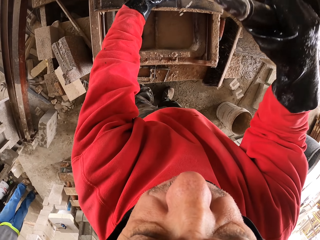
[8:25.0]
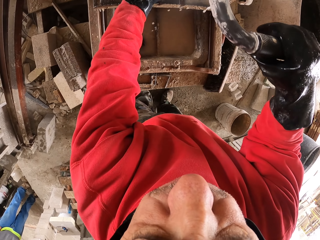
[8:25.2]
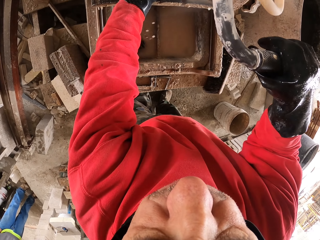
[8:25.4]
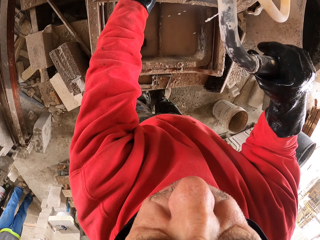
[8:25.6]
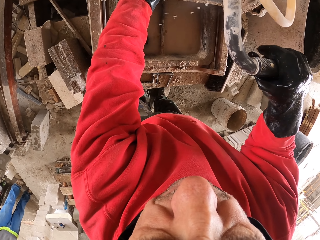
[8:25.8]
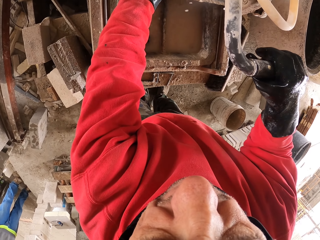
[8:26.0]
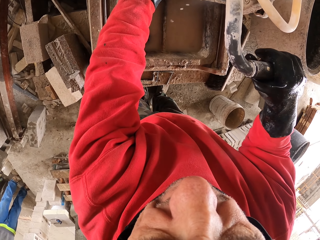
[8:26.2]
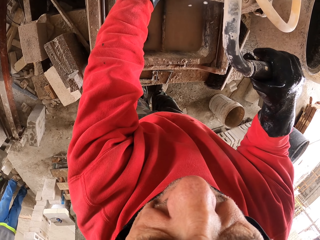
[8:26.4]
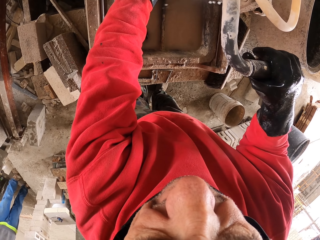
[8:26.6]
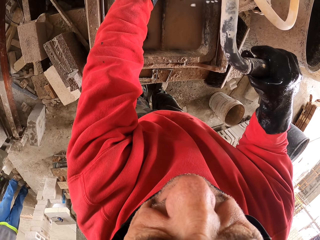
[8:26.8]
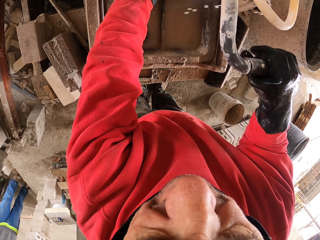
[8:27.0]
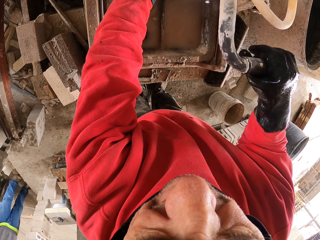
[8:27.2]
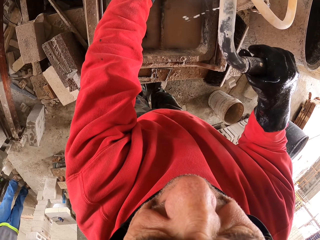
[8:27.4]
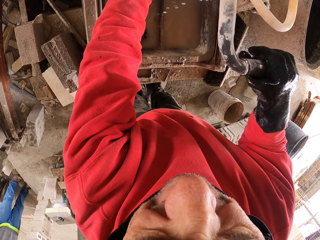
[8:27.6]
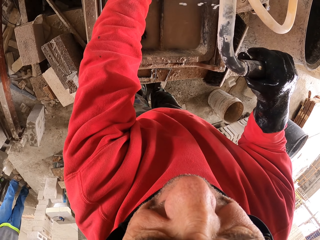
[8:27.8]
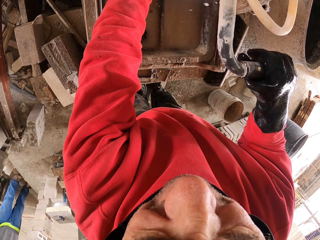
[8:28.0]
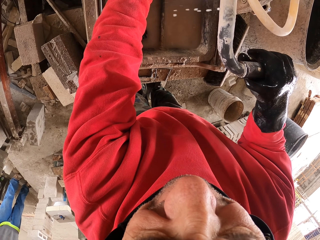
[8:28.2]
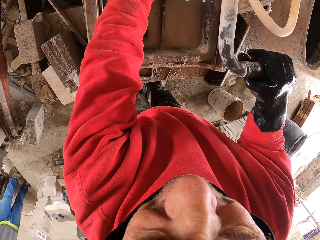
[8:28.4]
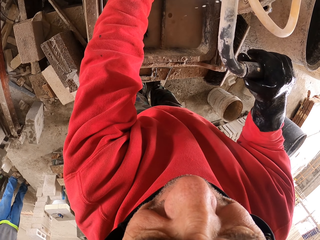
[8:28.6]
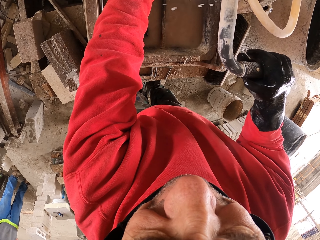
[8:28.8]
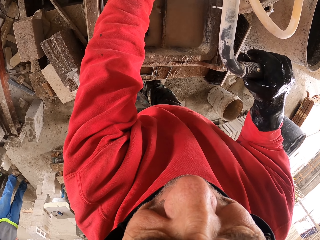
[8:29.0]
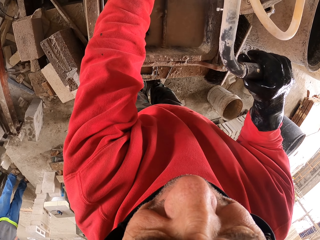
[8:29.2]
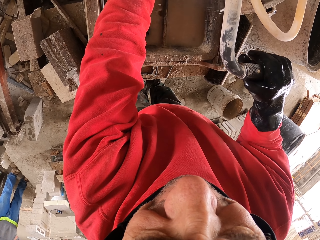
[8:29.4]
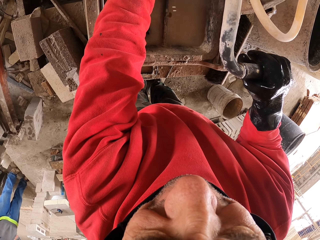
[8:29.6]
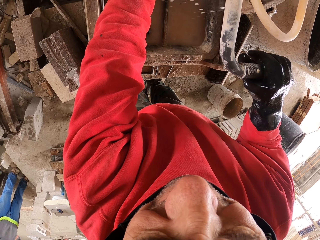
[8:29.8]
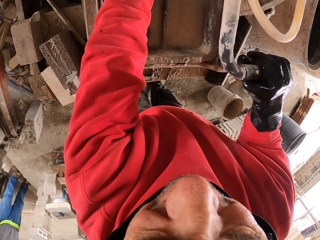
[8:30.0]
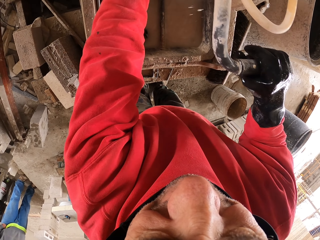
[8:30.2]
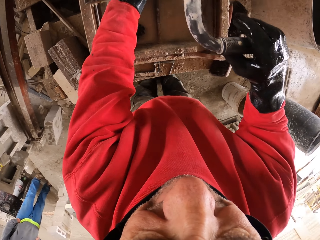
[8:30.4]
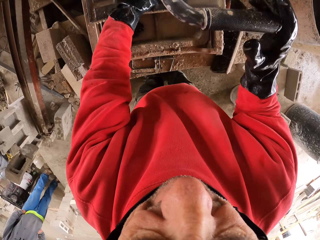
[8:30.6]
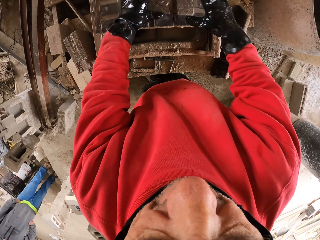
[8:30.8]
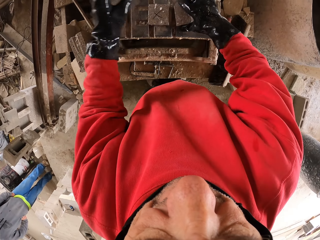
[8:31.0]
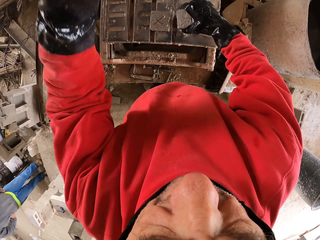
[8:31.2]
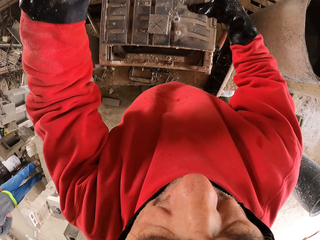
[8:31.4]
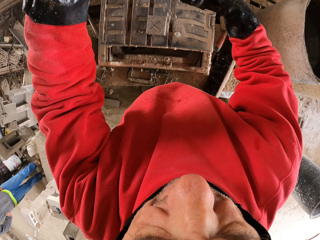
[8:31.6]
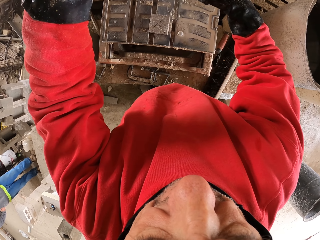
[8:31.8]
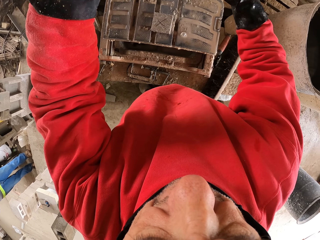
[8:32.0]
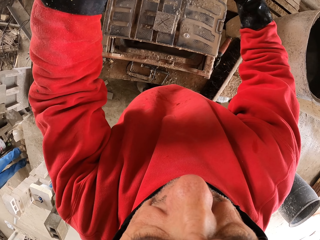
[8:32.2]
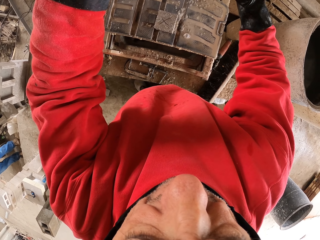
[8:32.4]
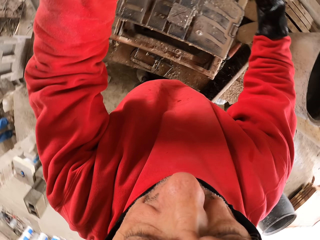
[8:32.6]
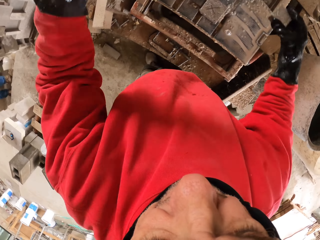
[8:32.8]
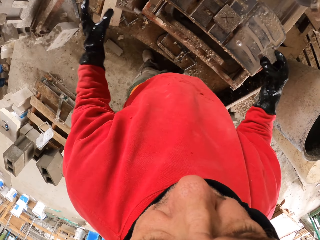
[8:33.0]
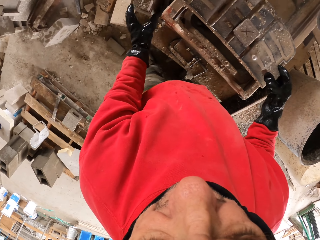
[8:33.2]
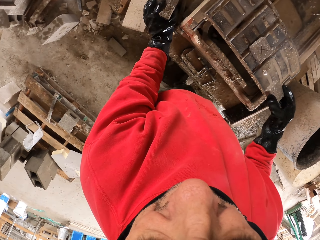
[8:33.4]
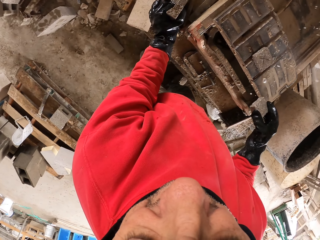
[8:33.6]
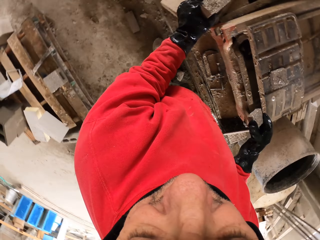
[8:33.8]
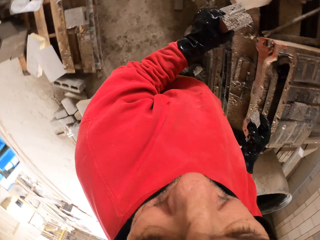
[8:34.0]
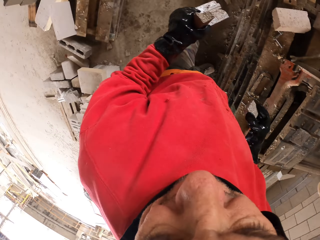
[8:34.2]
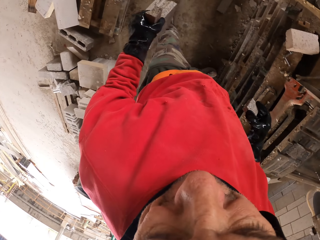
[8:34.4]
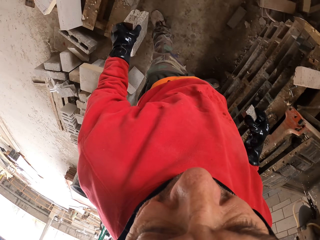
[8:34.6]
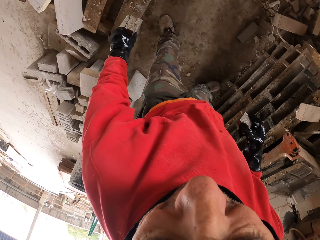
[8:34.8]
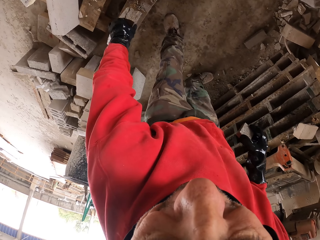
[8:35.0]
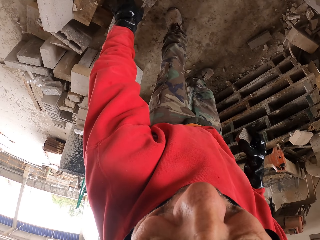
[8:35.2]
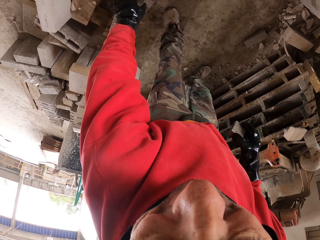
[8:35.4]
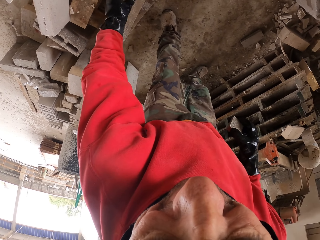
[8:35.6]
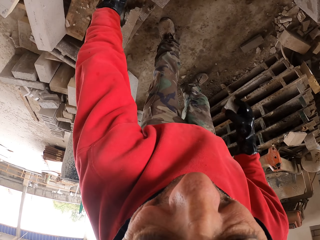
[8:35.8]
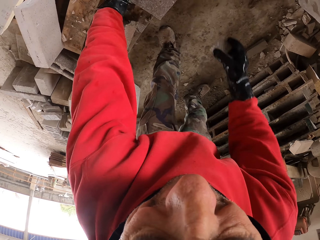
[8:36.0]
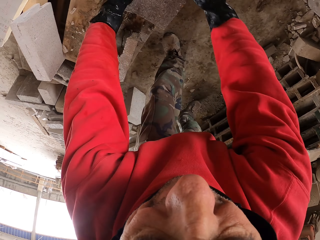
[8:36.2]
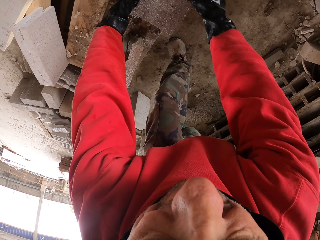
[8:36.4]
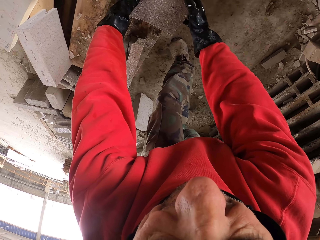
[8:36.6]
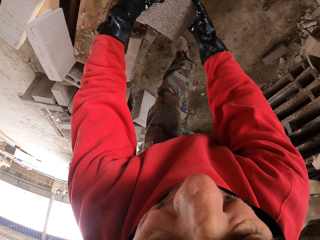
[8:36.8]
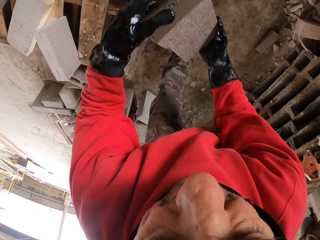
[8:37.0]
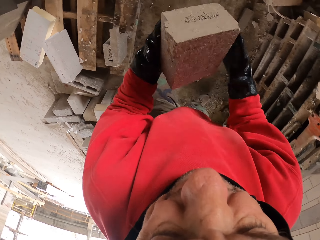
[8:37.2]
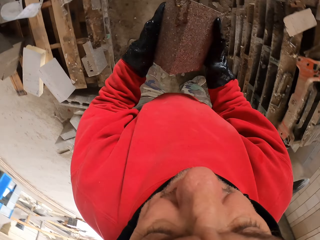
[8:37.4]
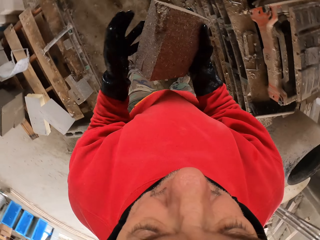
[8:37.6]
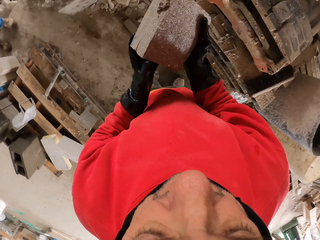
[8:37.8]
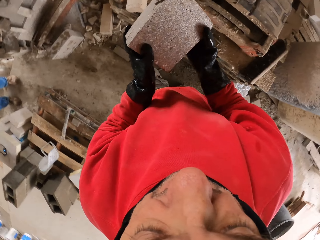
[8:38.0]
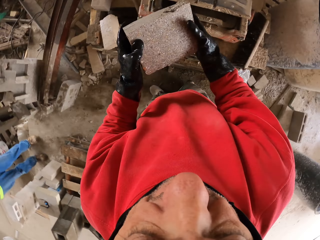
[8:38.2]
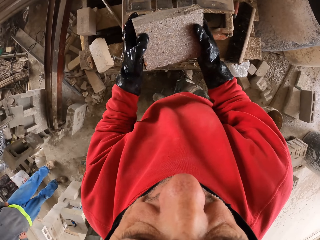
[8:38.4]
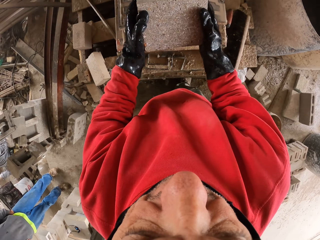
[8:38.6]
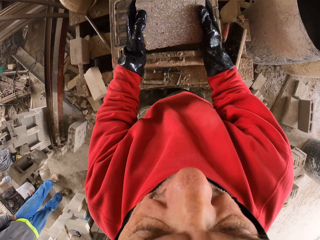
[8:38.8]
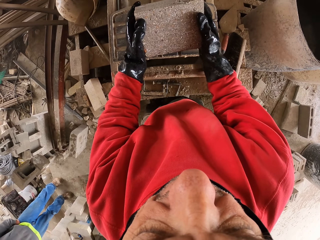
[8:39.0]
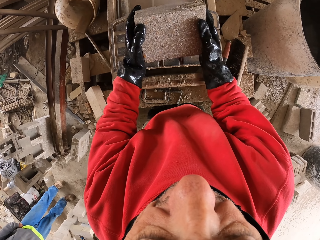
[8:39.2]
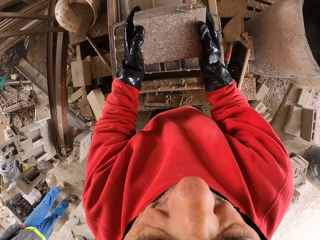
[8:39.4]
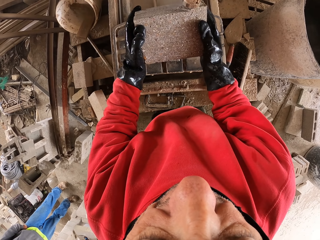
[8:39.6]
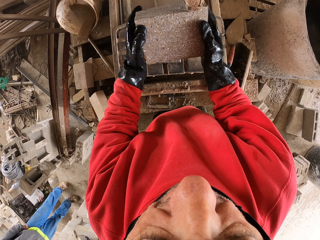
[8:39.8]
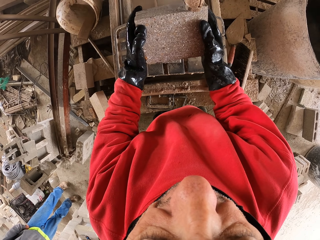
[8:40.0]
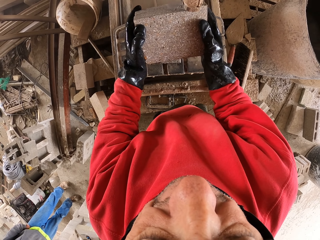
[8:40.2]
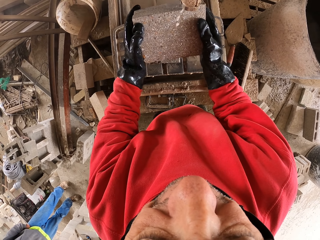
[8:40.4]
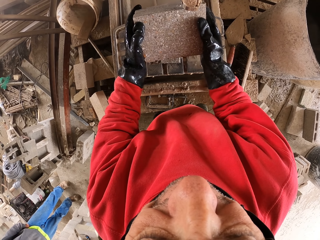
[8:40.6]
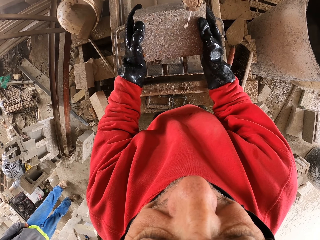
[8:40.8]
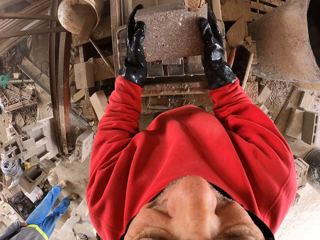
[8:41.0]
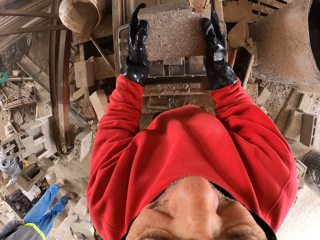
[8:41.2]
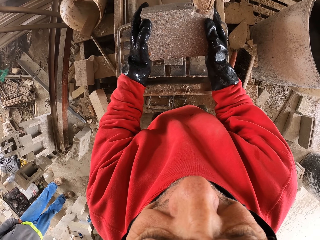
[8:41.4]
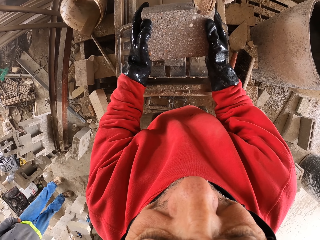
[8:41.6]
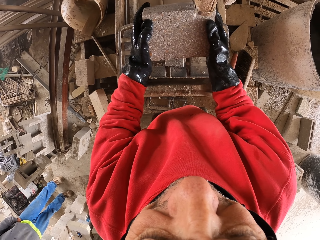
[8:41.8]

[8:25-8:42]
The camera wearer pulls the handle down and touches the piece of brick on the machine. He cuts the brick. He releases the handle. He picks the piece of brick on the machine. He looks around. He carries the brick on his hand. He puts the brick on top of another brick on the ground. He picks up another brick. He drips water on the brick. He cuts the brick.

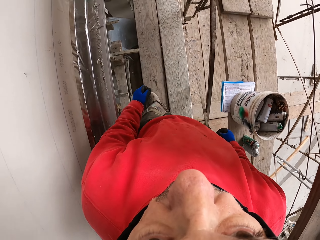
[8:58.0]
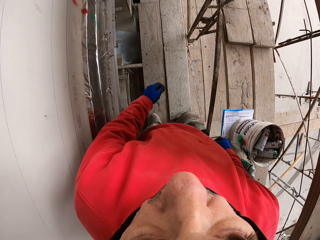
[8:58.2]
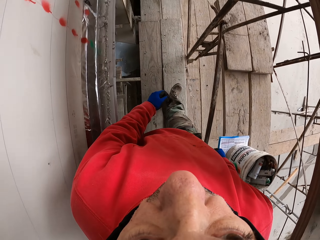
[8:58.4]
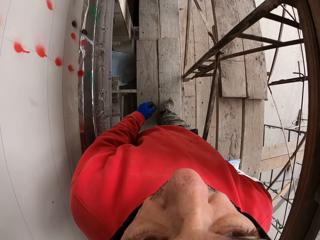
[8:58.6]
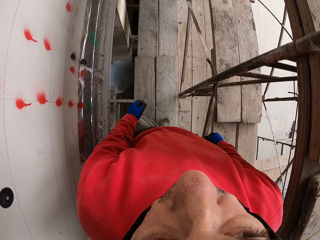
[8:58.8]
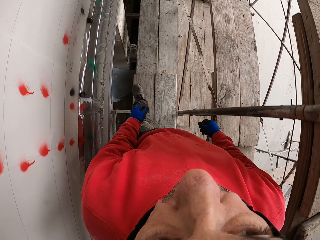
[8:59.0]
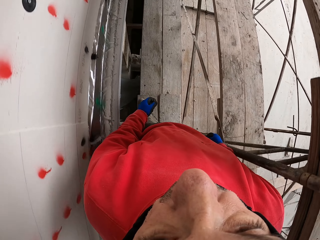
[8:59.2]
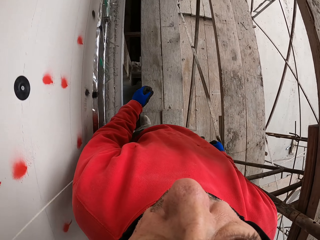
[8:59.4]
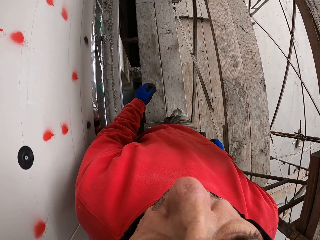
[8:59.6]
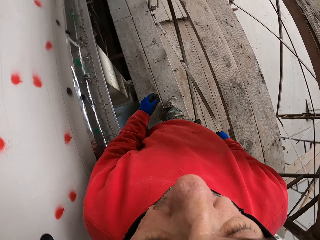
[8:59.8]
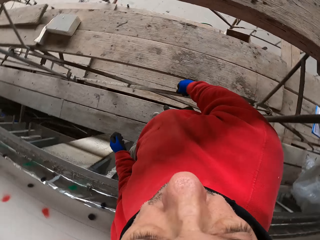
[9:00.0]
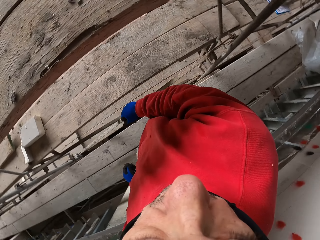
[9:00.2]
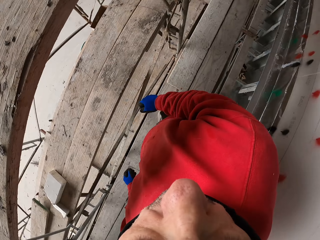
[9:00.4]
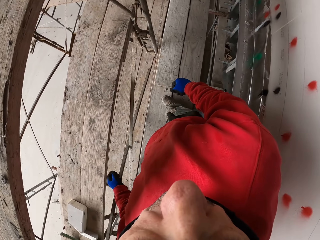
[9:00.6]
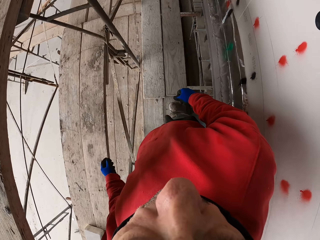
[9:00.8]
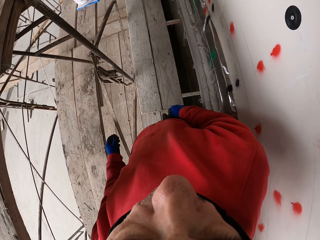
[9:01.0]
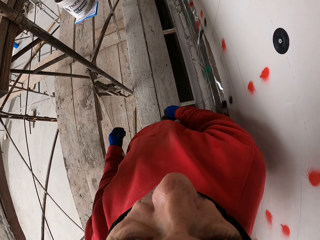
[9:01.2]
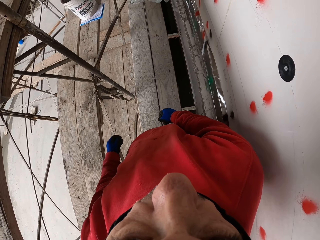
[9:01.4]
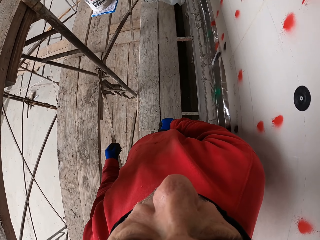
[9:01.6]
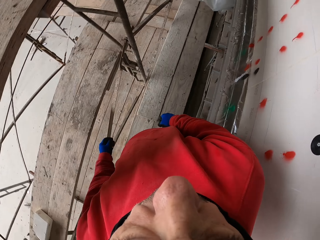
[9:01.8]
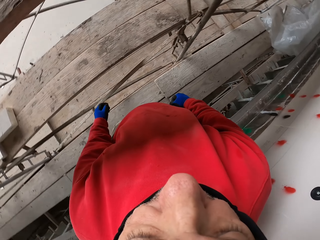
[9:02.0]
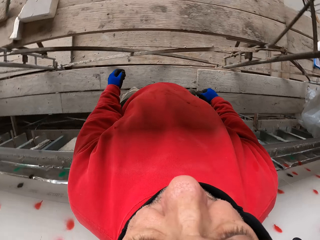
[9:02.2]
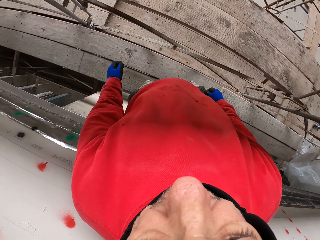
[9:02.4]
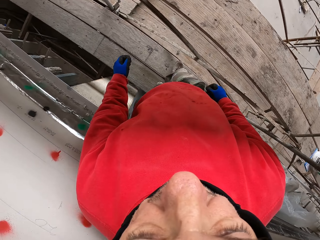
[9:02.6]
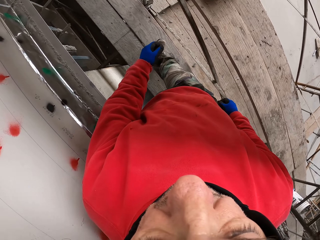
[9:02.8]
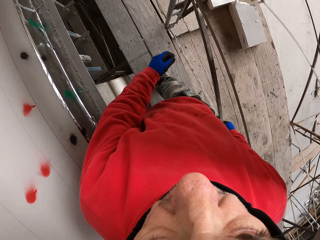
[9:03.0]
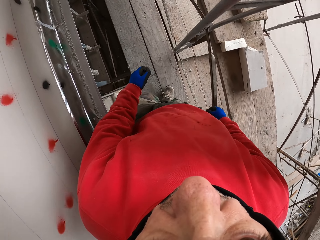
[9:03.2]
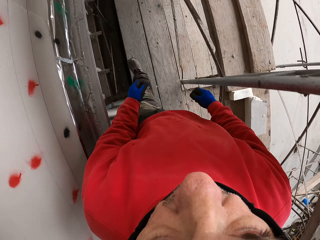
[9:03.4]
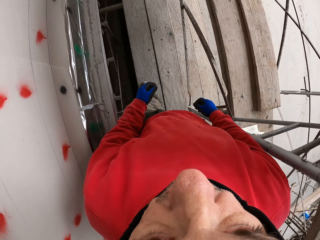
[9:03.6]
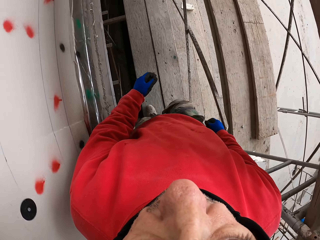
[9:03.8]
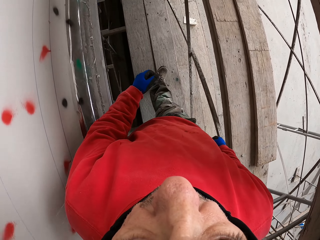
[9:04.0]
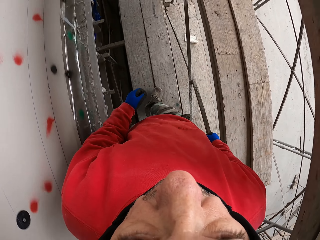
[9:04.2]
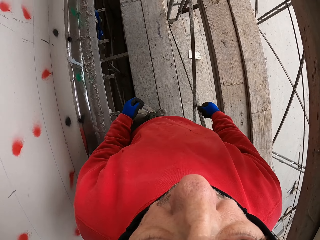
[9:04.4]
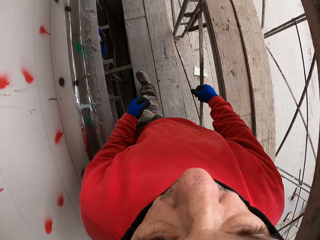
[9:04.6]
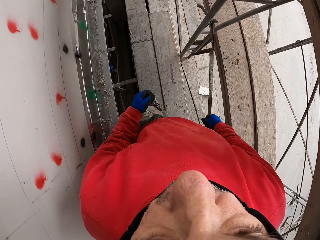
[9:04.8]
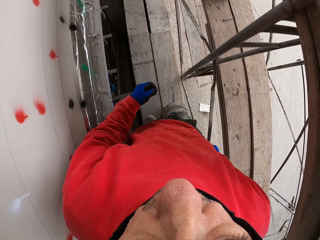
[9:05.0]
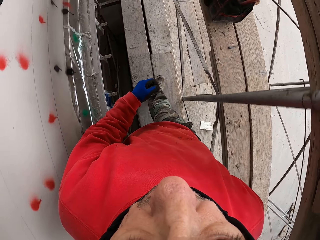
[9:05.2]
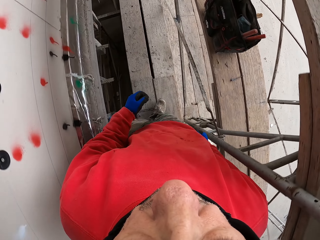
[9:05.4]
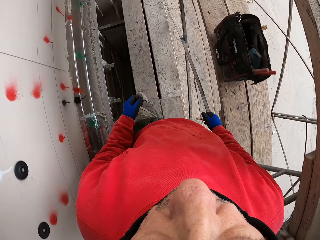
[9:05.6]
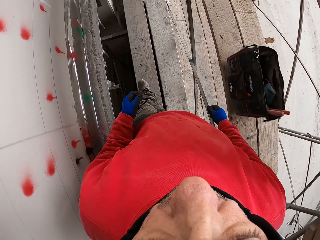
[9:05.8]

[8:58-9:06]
The camera wearer walks on the wooden surface. They look around. They walk on the wooden surface.
